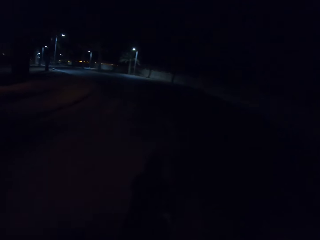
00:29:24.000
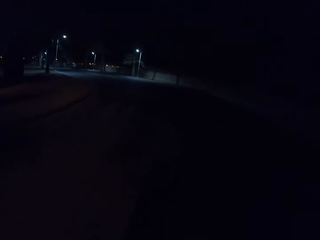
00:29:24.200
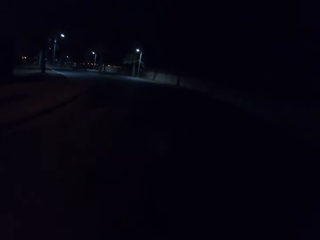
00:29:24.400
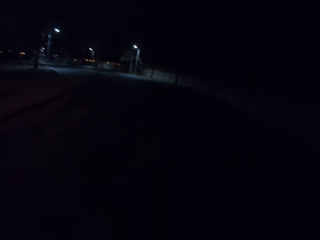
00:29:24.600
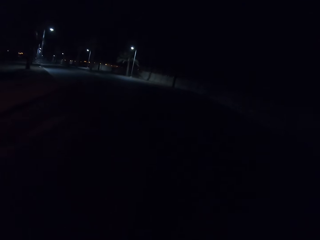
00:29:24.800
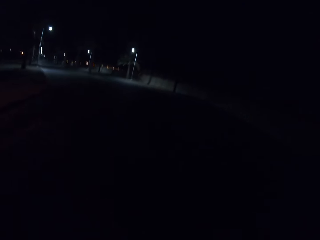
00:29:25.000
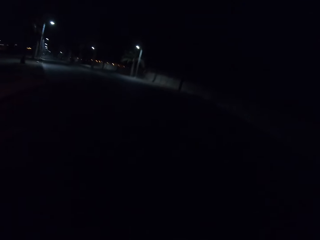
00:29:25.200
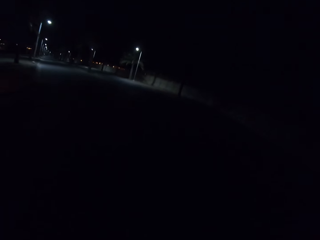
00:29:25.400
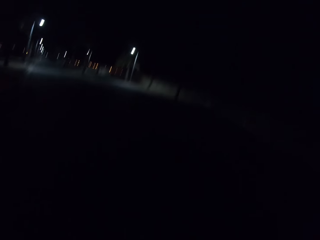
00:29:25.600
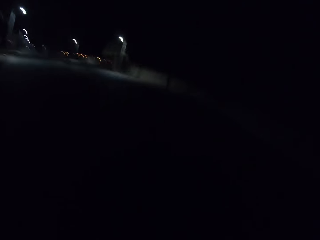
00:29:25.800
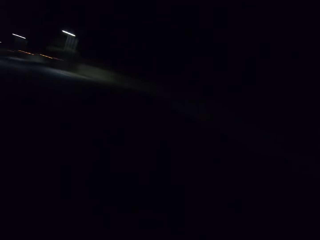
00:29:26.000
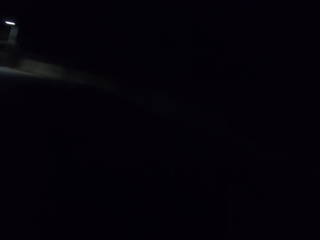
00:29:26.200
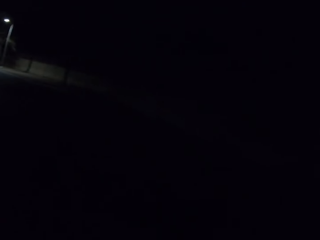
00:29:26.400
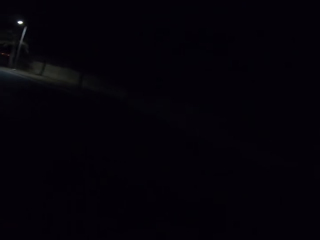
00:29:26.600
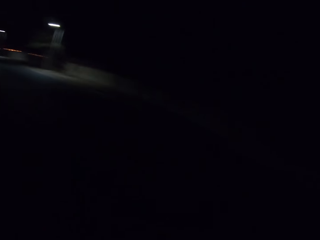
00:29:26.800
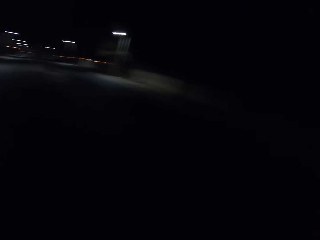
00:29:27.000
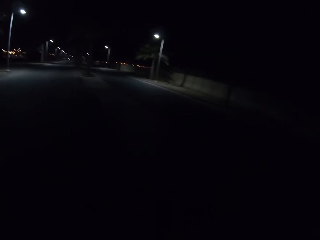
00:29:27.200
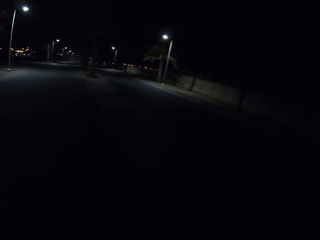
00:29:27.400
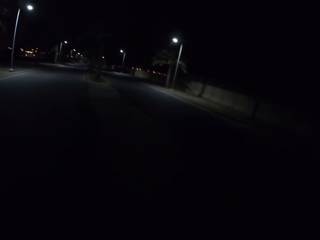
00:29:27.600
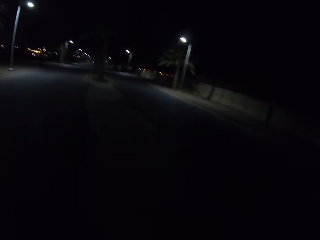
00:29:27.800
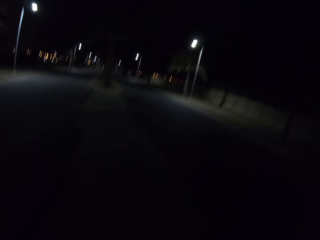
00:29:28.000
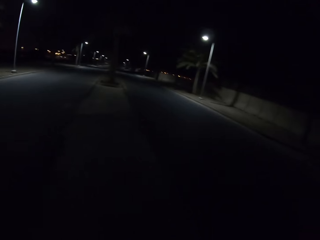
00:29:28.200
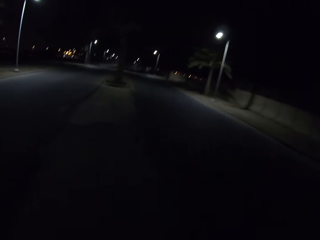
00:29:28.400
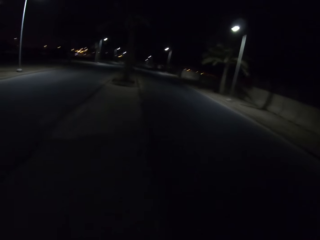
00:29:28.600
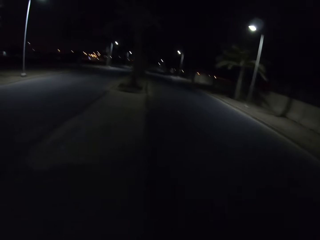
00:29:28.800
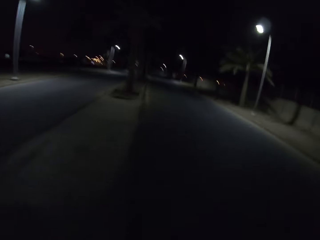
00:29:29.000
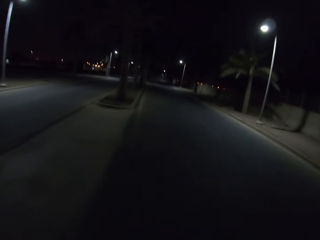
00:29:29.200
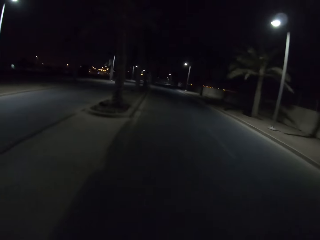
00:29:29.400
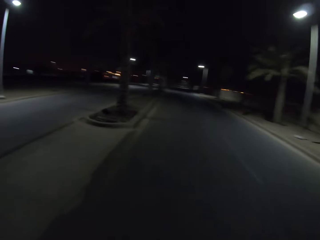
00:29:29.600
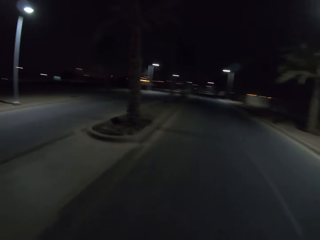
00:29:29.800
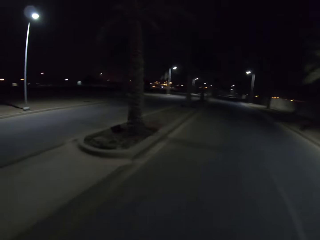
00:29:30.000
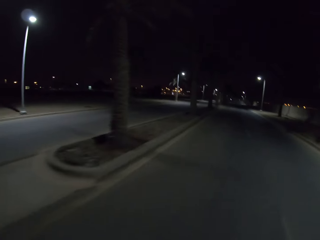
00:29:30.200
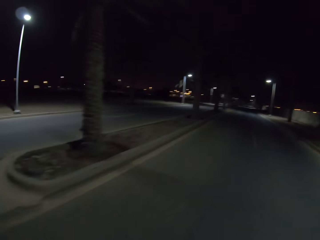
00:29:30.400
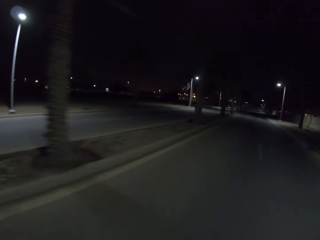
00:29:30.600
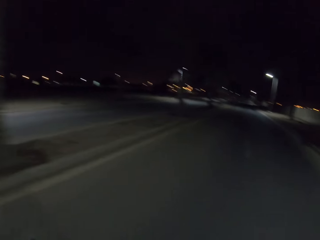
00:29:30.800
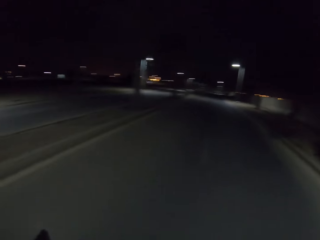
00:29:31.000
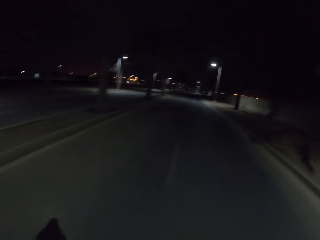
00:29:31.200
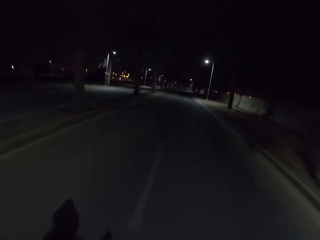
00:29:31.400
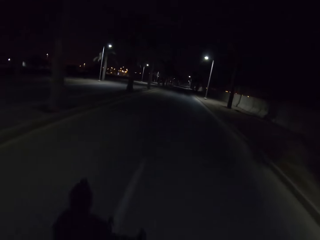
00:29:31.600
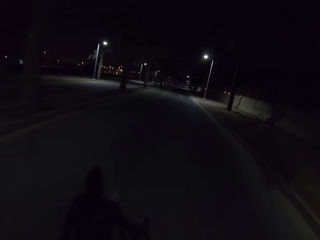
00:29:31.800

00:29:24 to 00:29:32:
The camera wearer rides the bicycle and looks around.

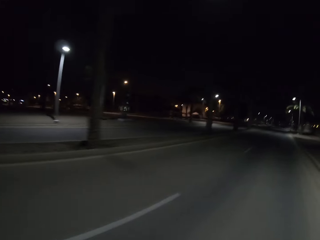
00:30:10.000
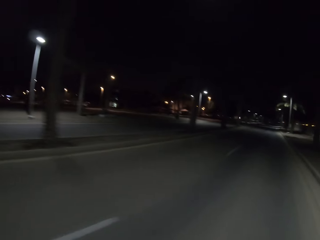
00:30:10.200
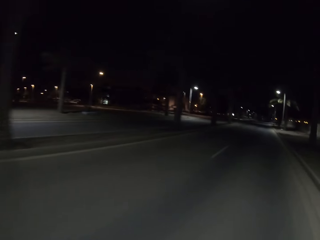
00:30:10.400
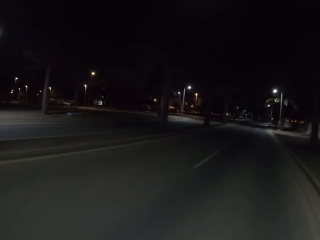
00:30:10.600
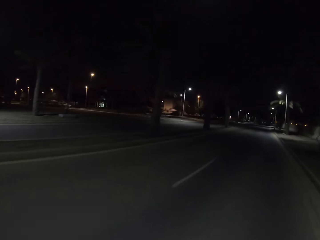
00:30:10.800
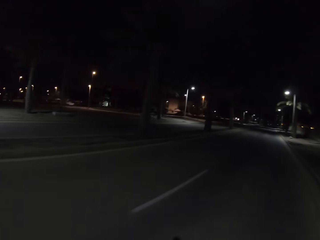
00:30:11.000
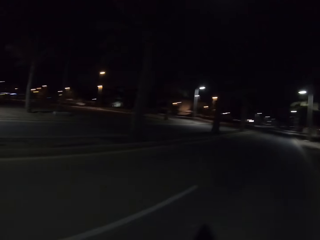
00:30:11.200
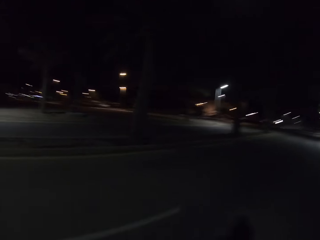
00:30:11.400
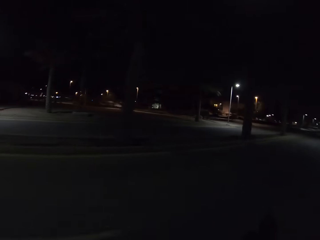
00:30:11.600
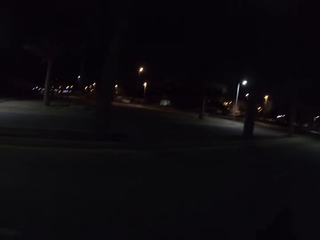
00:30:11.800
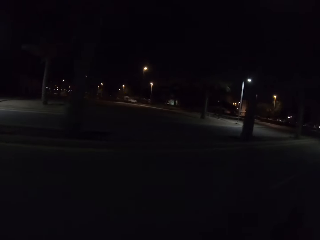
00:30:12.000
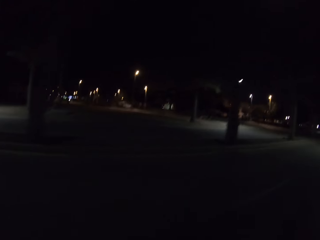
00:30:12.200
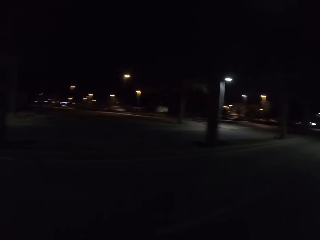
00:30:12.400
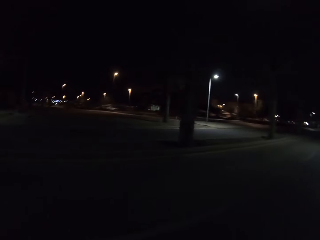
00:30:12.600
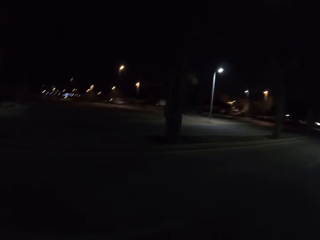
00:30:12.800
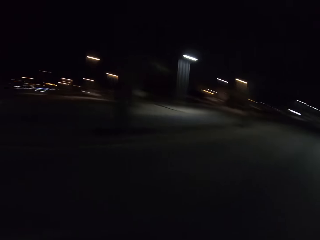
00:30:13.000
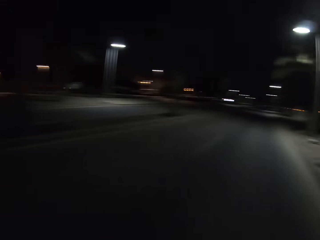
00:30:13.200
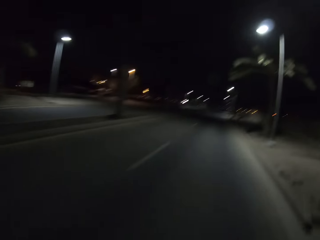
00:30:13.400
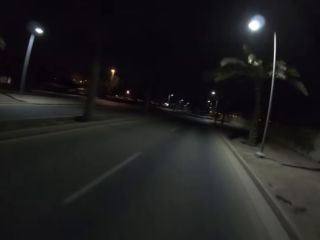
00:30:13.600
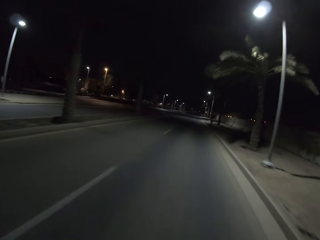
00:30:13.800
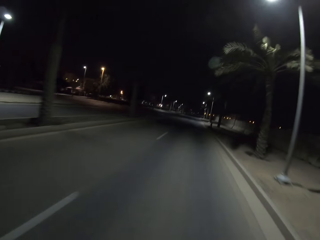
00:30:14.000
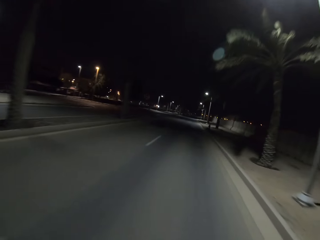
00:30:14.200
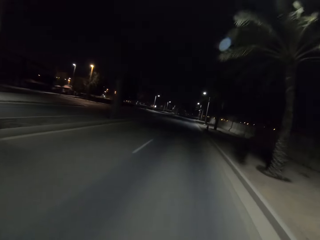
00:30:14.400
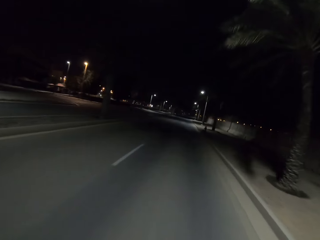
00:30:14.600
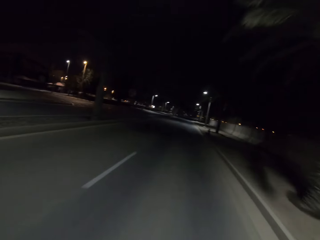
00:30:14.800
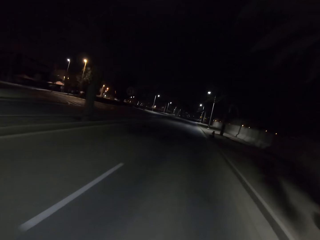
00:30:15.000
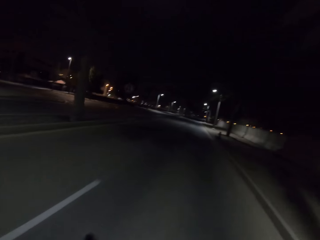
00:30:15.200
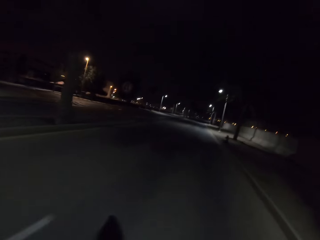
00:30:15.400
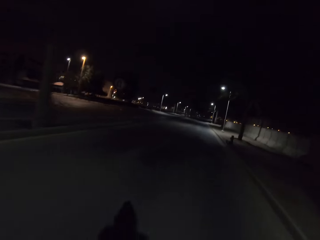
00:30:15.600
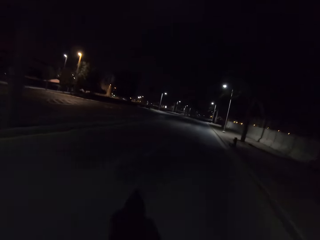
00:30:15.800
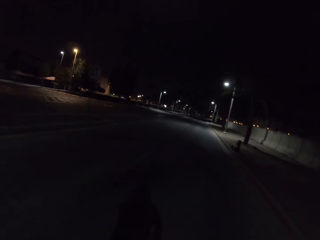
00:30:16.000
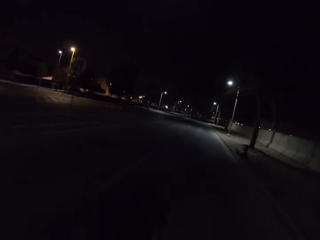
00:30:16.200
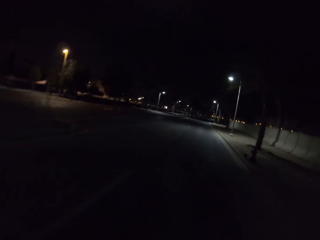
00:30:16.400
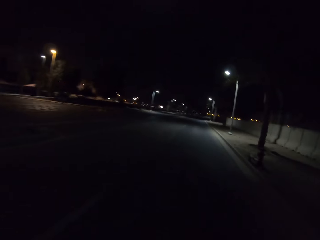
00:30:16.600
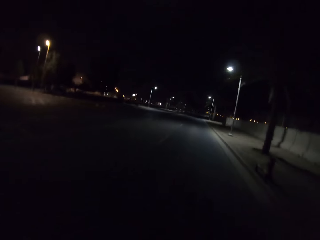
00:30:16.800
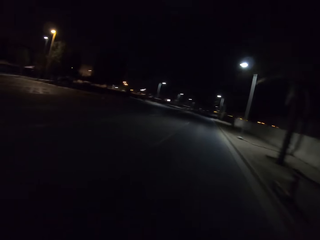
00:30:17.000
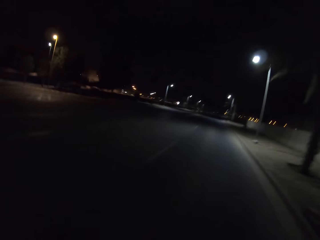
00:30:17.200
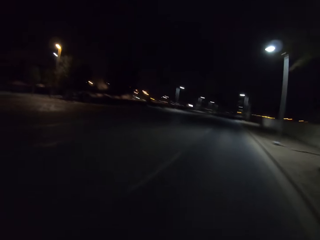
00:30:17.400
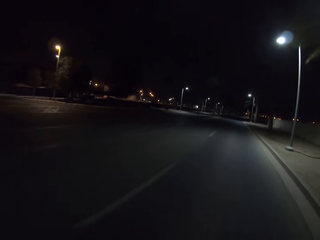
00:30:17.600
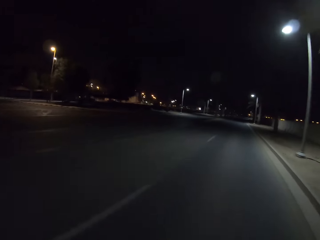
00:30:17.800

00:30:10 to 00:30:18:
The camera wearer rides the bicycle and looks around.

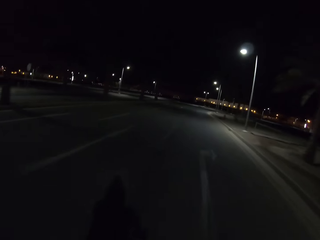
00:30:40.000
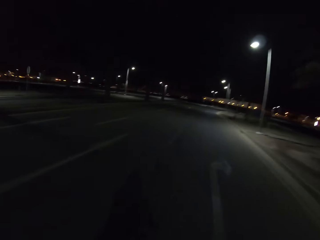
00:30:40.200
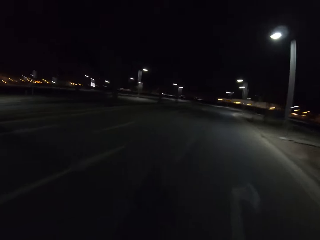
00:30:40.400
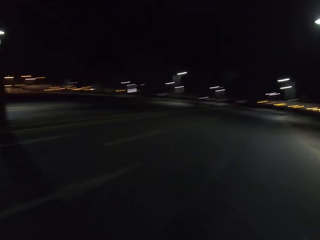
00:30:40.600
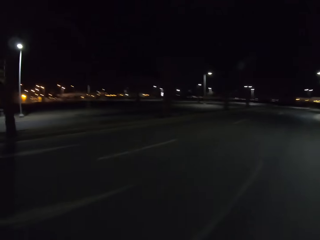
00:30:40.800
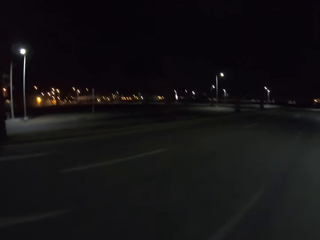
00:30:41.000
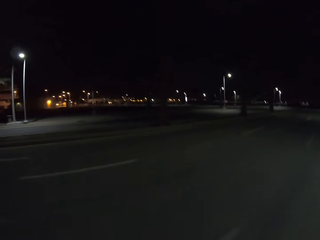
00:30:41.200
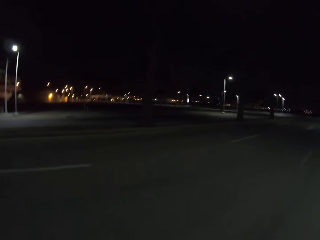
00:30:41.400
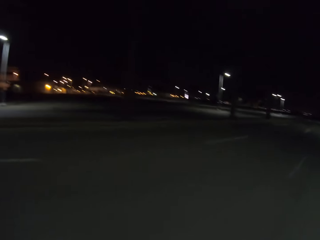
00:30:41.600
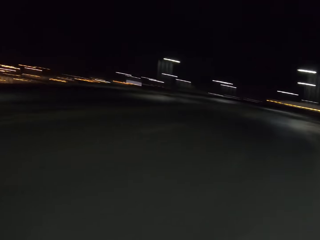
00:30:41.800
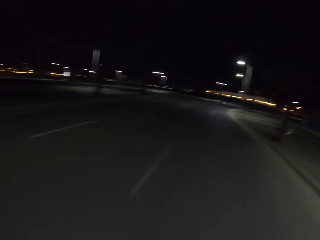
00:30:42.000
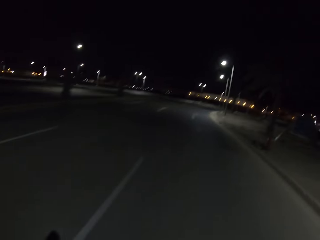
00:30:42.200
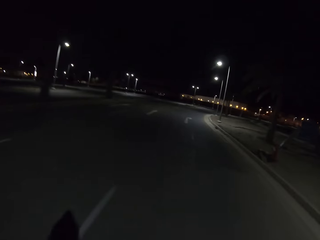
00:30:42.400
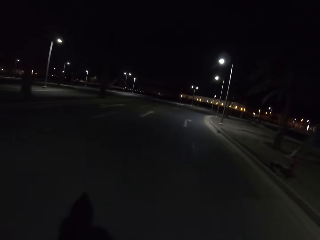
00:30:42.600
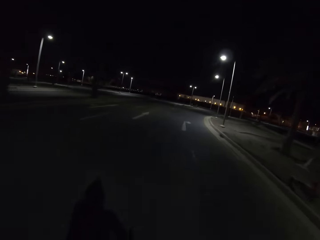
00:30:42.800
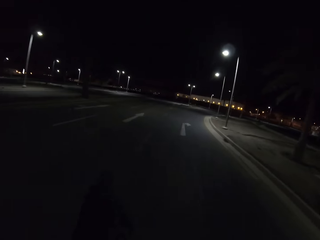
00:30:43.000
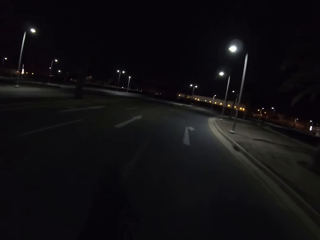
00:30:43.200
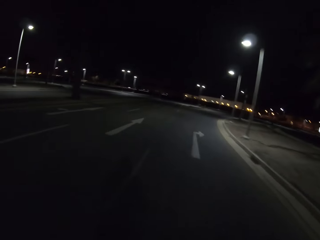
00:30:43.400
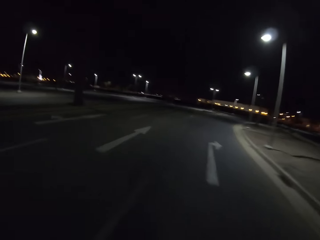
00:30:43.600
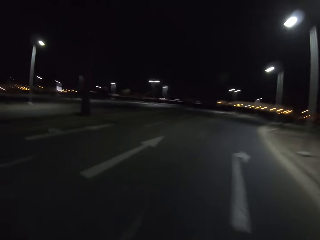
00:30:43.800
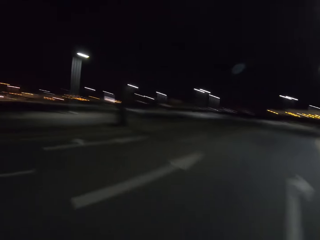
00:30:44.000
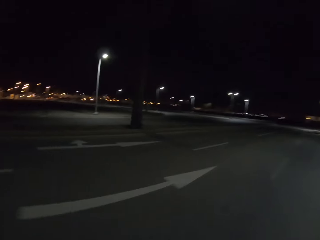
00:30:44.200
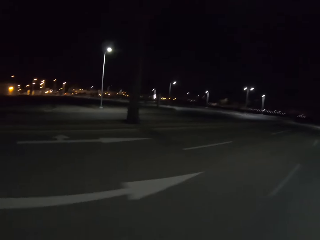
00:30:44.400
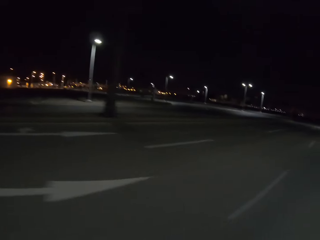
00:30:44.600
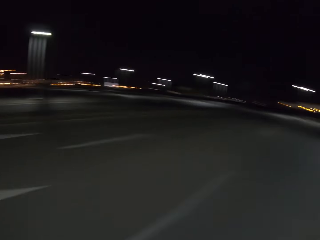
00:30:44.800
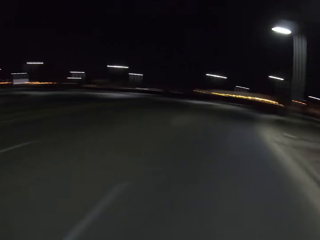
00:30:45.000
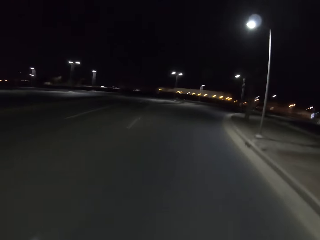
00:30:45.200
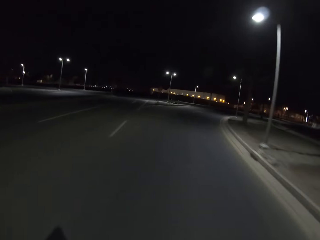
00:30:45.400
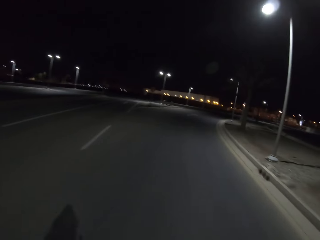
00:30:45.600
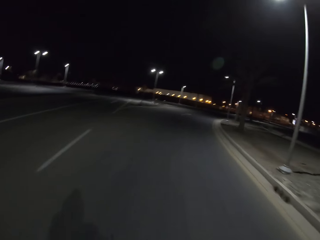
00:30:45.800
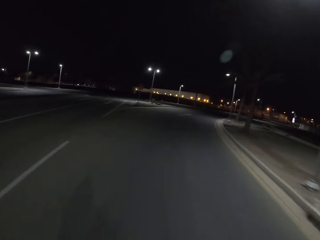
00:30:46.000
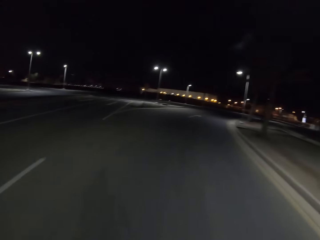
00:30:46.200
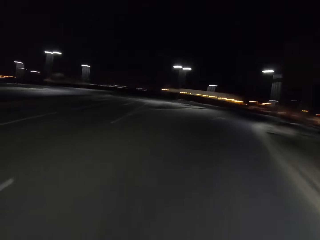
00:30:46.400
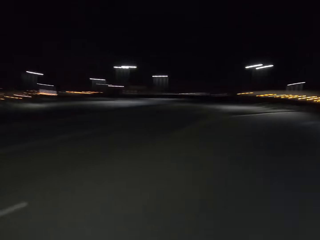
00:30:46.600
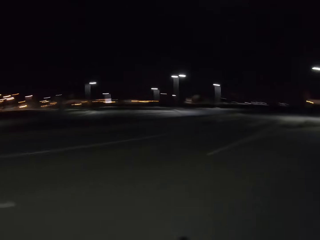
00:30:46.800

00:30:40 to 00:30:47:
The camera wearer rides the bicycle and looks around. They ride the bicycle and look around.
